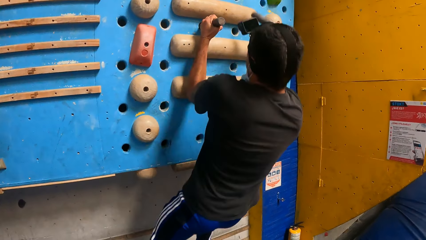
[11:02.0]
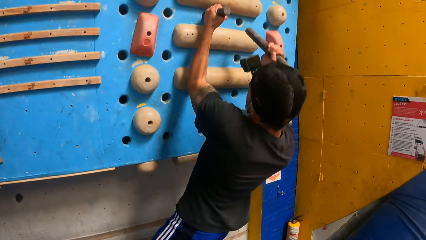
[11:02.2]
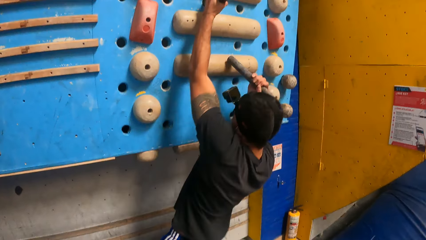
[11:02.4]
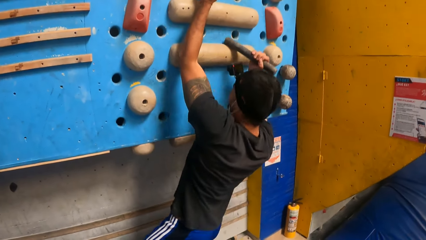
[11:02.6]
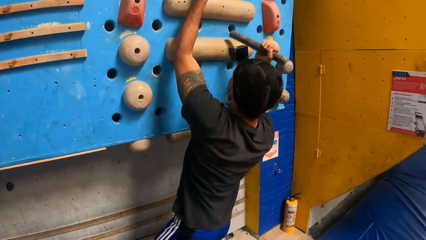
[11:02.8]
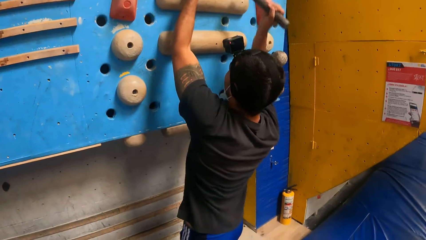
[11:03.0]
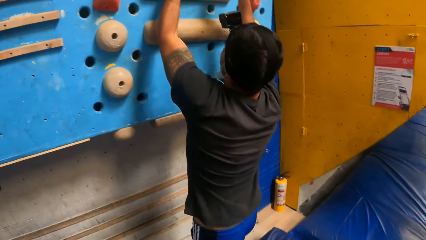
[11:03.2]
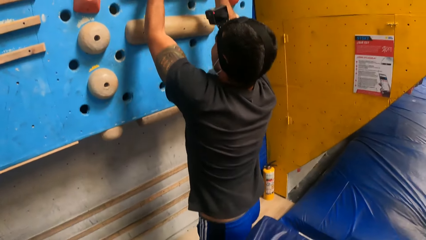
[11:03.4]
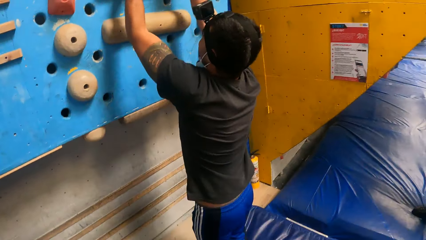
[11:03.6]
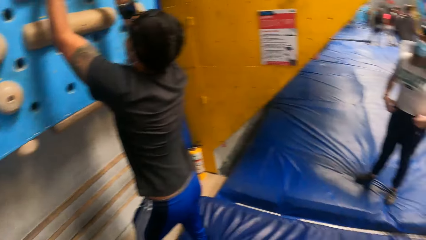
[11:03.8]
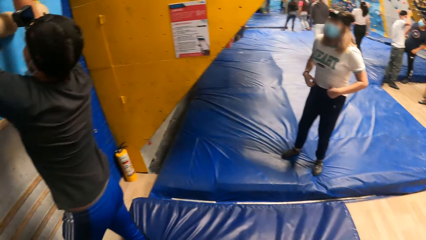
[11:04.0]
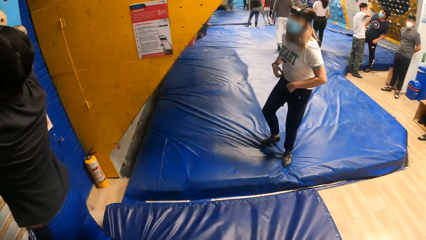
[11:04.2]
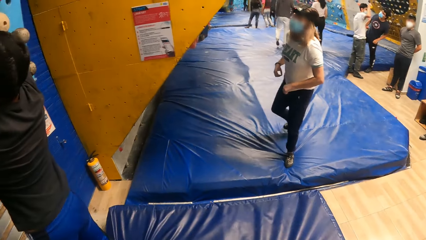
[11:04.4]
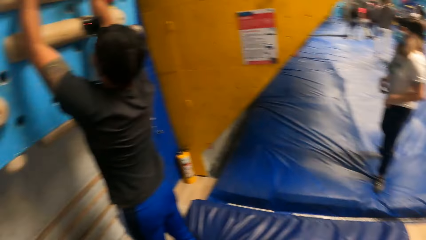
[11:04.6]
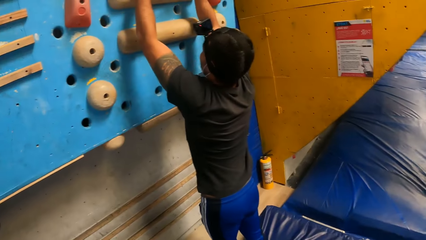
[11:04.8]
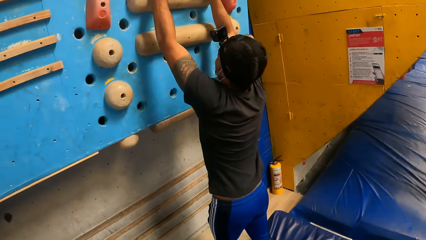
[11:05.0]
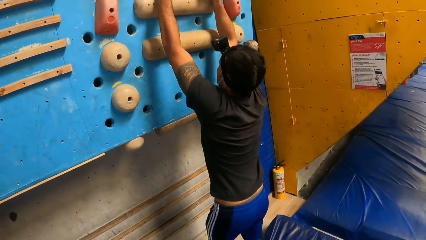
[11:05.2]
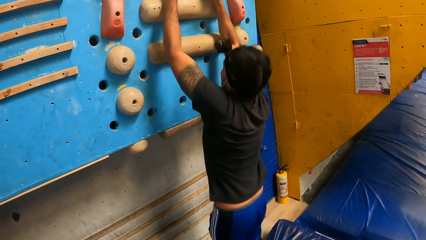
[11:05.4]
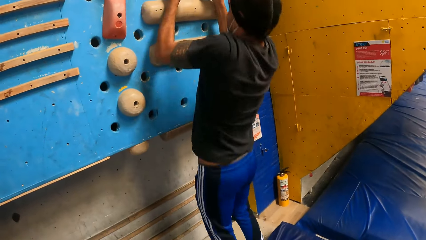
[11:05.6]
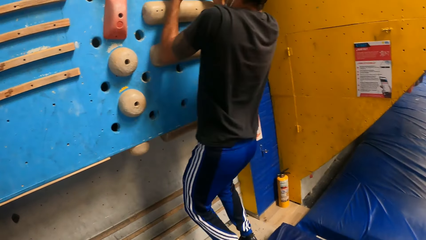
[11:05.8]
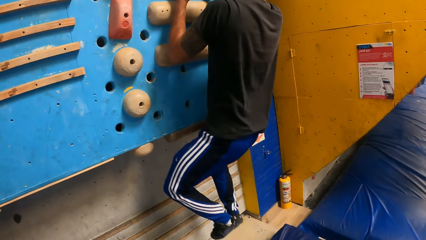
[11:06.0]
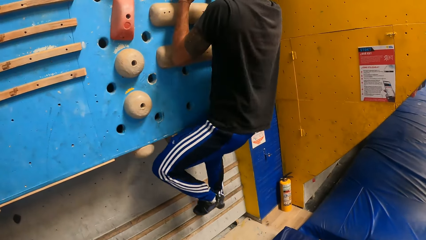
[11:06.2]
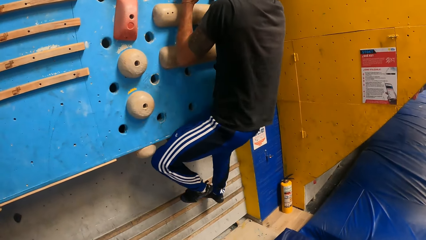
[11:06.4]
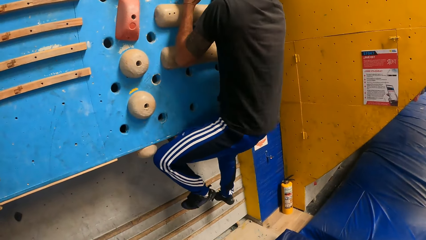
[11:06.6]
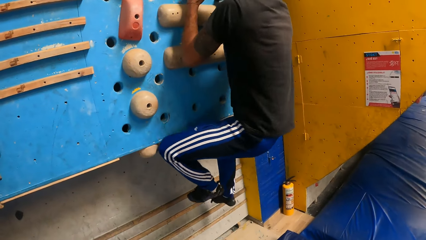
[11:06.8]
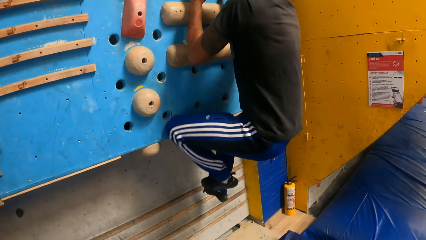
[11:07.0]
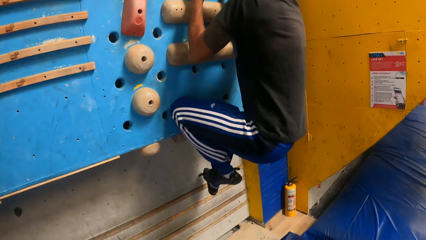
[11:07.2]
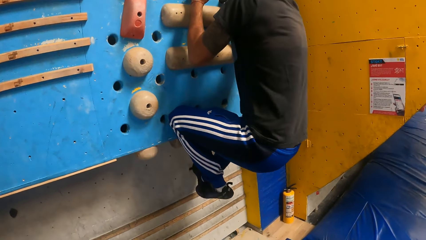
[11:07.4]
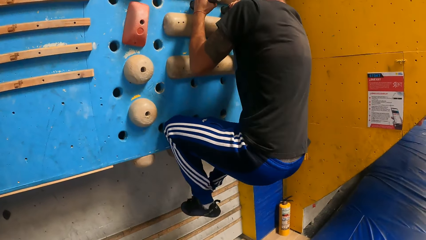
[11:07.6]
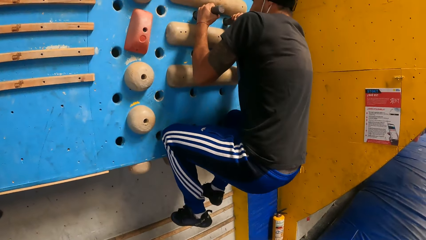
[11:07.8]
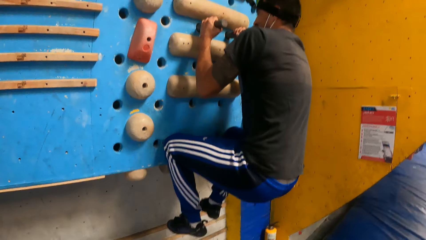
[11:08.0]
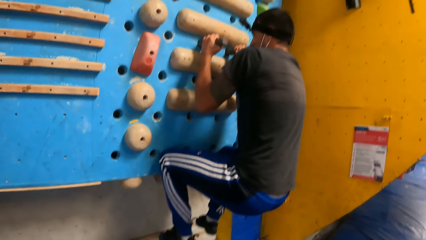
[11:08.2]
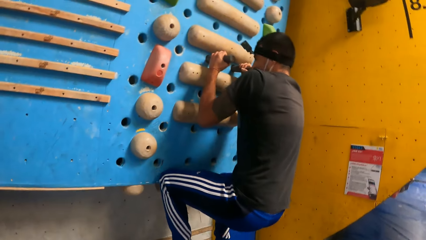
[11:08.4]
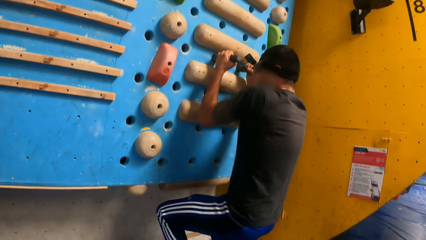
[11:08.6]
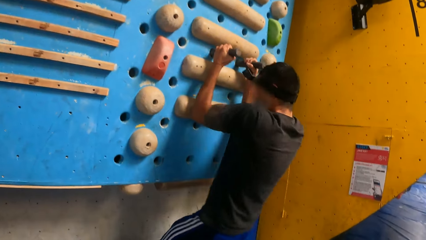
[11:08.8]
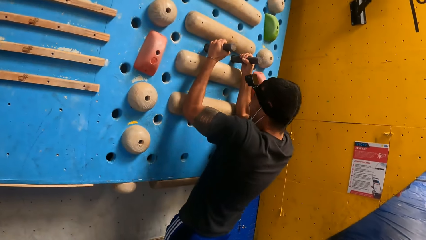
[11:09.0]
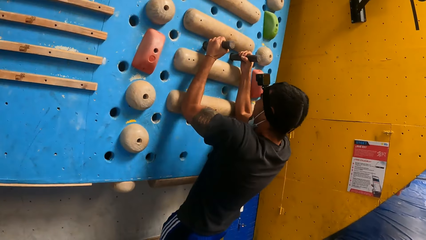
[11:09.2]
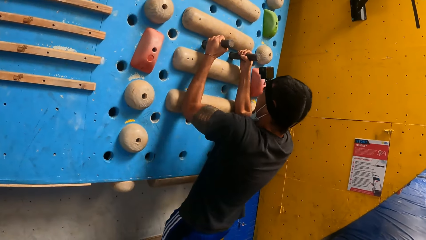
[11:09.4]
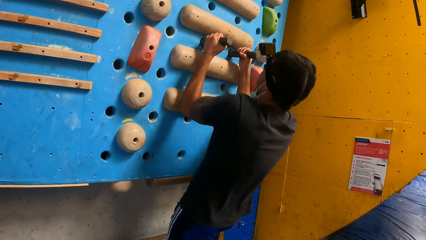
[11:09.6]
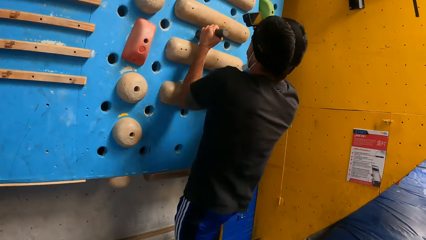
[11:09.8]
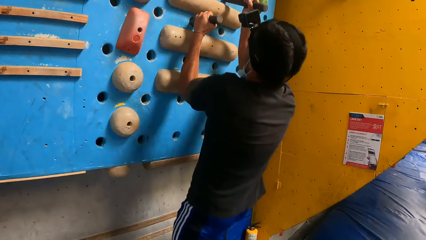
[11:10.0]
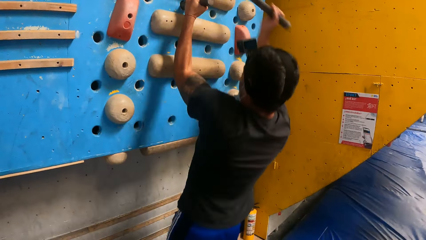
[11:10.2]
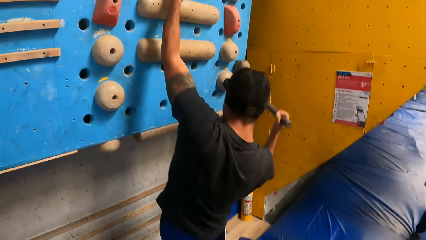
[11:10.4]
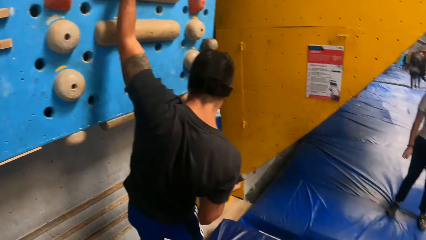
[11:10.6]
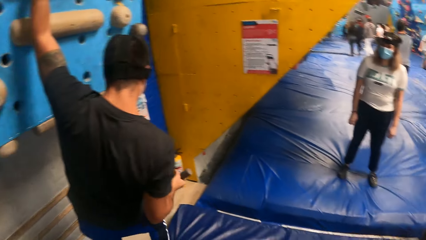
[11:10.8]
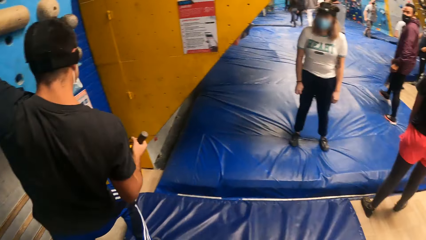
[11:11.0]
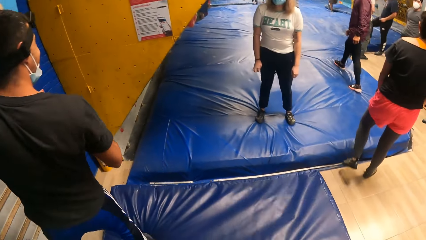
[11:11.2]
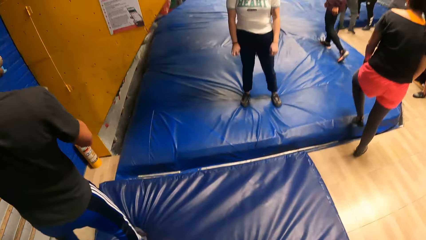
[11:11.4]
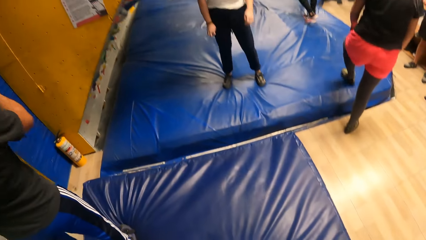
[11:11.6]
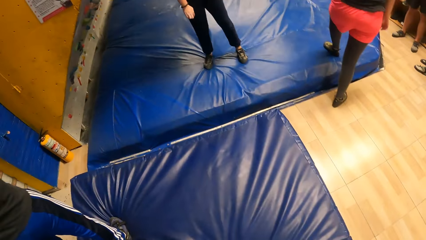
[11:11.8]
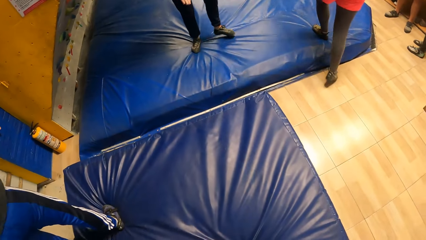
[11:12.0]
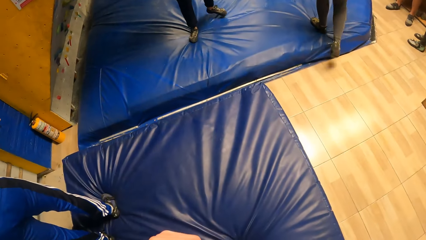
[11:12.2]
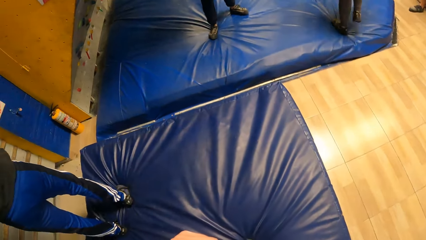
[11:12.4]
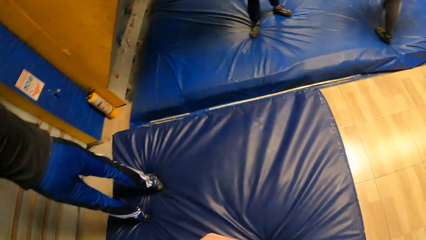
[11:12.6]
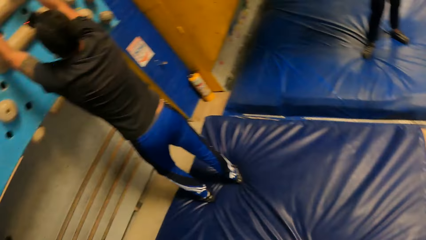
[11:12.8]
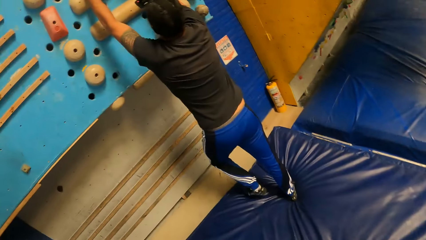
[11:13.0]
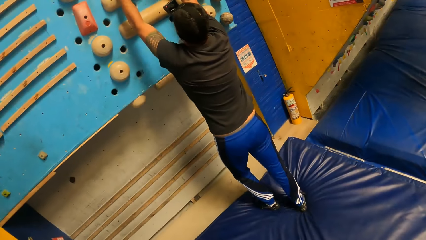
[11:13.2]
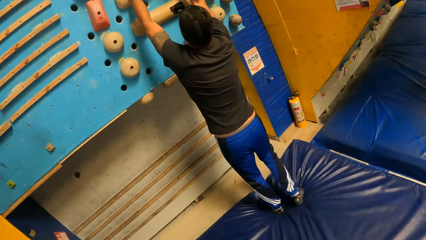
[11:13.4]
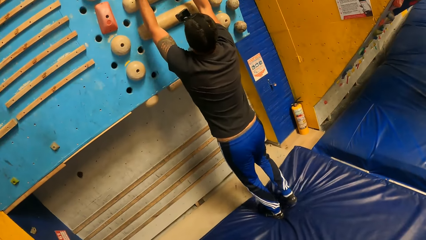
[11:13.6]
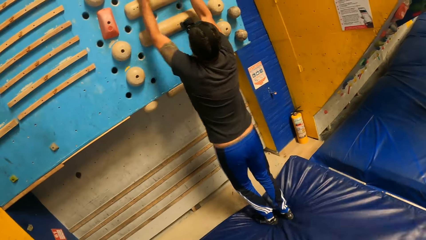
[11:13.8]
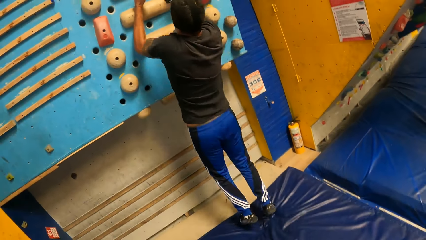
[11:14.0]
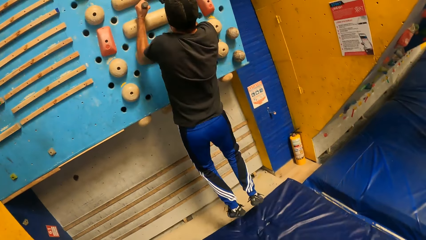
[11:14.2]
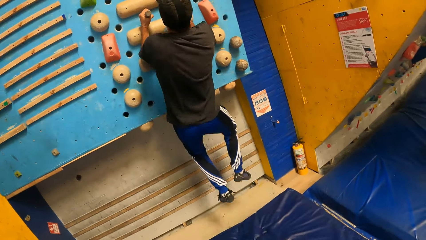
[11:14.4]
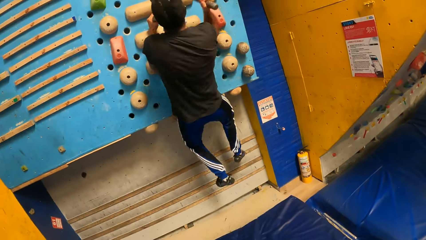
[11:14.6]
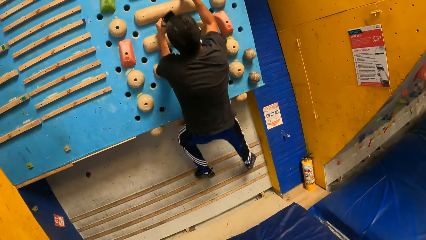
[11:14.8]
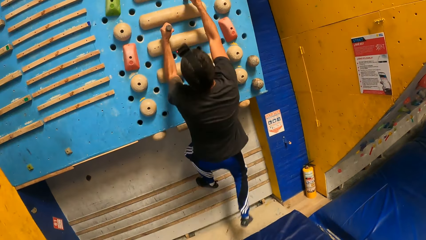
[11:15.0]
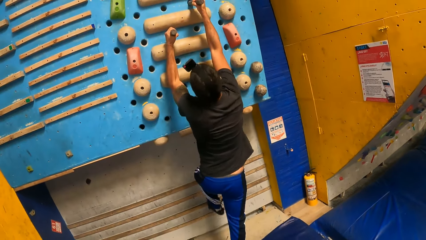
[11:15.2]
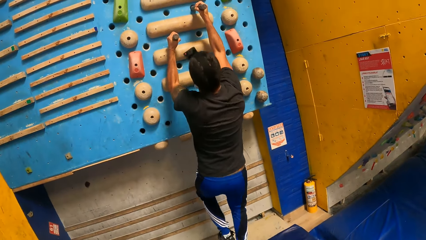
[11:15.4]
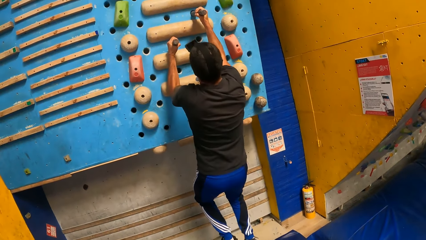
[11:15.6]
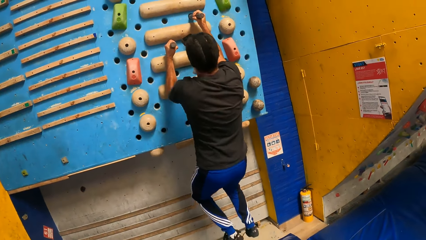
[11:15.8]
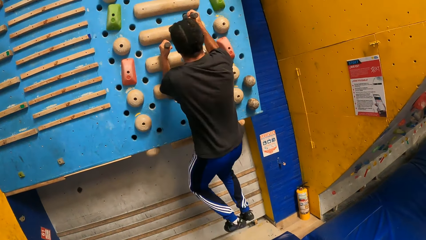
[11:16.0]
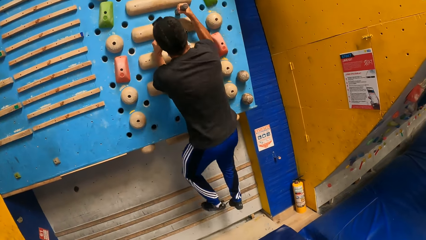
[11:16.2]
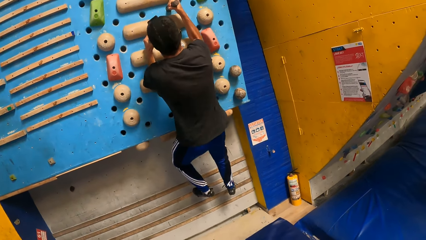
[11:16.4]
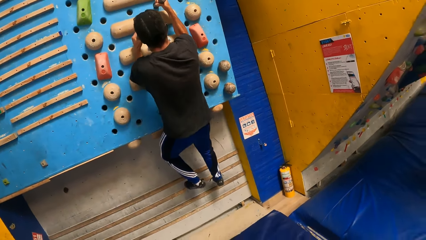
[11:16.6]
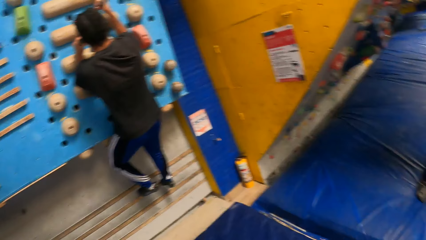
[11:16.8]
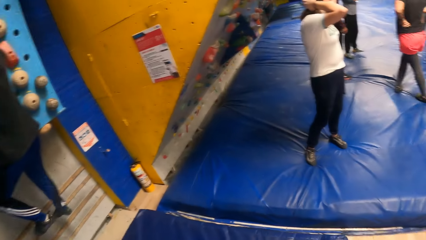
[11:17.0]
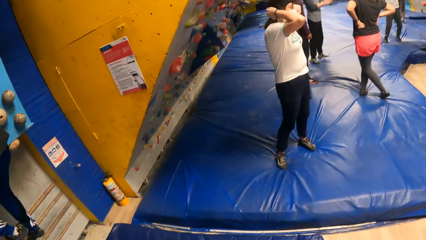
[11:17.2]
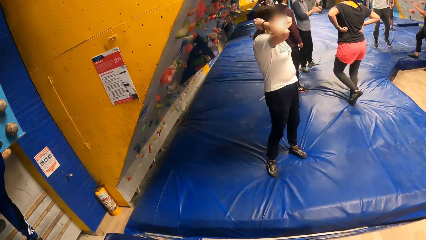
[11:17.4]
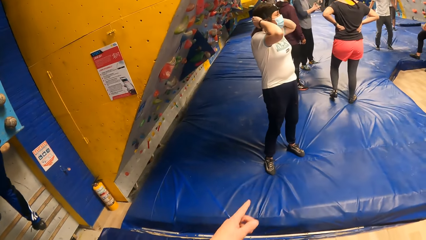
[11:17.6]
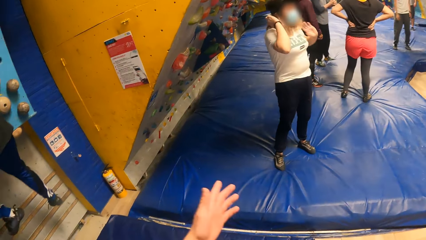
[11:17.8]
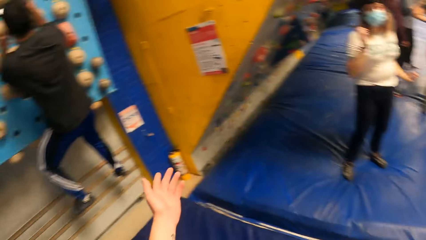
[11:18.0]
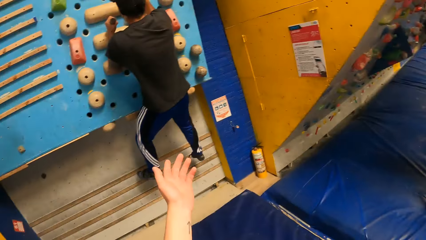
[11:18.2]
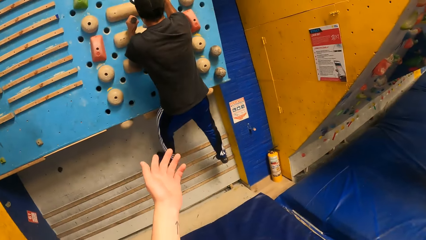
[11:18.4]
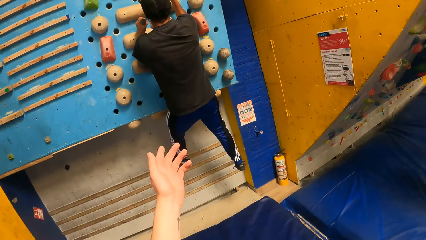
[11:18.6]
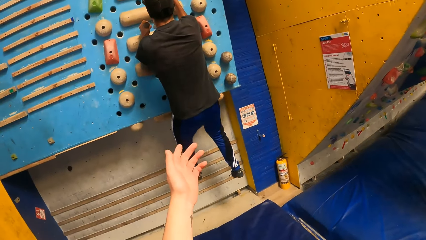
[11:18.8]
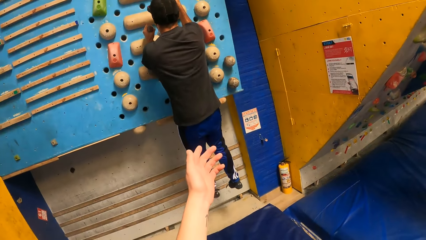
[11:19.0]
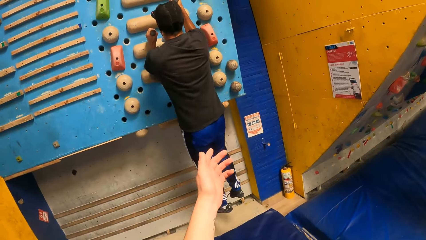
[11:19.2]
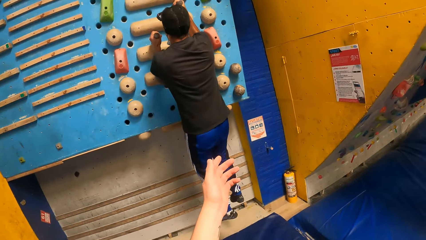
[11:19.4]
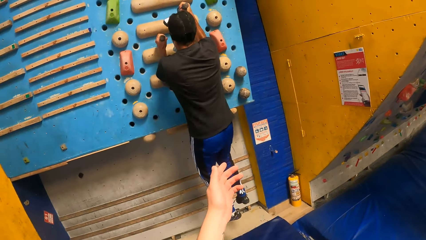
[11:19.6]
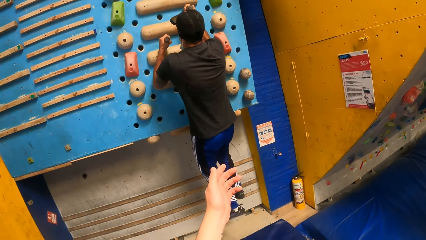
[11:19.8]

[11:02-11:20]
A man jumps down. The camera wearer turns around the activity room. The man climbs the climbing wall. The camera wearer stares at the man's activity. The man jumps down. The man climbs the climbing wall. The camera wearer does gestures at a lady. They point at the man.
